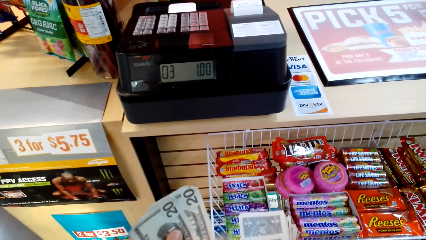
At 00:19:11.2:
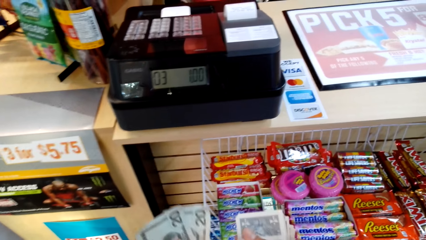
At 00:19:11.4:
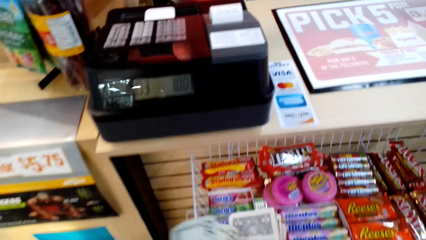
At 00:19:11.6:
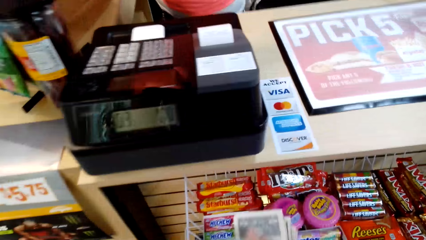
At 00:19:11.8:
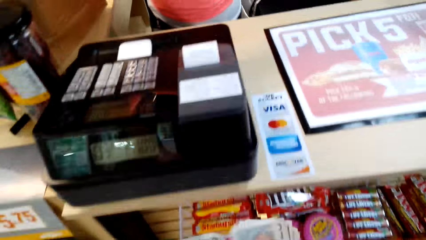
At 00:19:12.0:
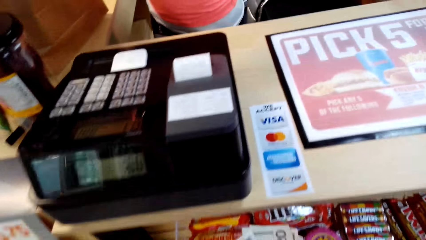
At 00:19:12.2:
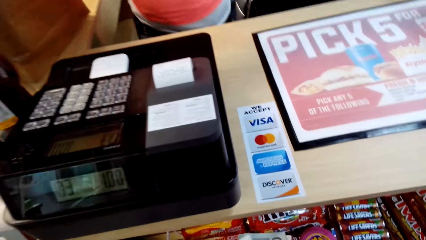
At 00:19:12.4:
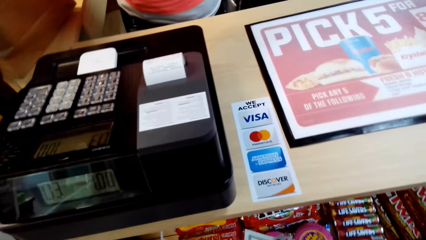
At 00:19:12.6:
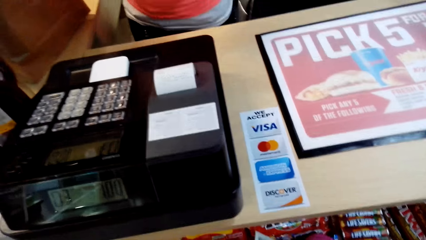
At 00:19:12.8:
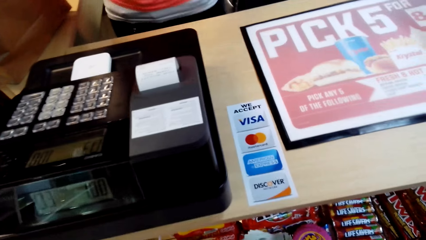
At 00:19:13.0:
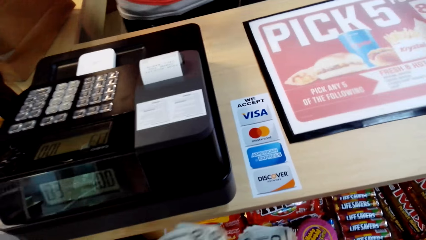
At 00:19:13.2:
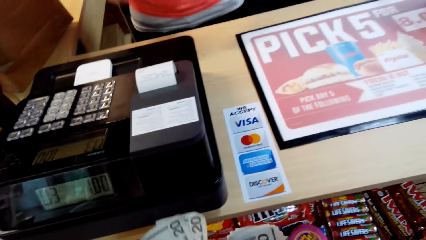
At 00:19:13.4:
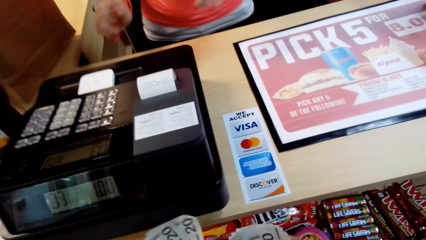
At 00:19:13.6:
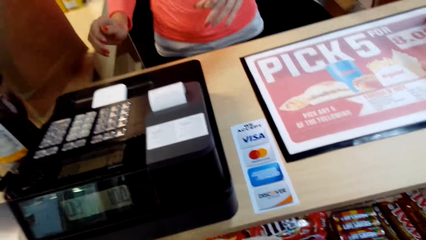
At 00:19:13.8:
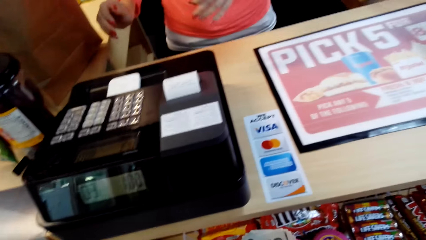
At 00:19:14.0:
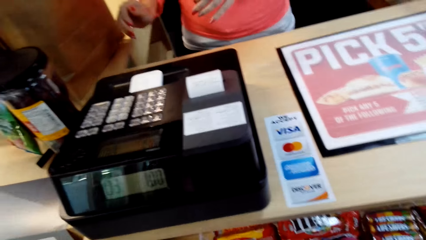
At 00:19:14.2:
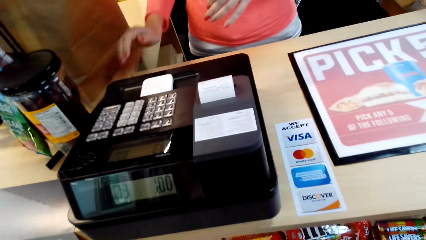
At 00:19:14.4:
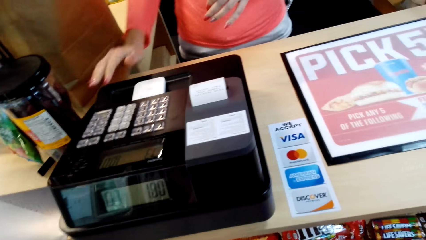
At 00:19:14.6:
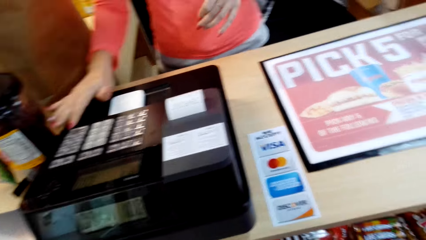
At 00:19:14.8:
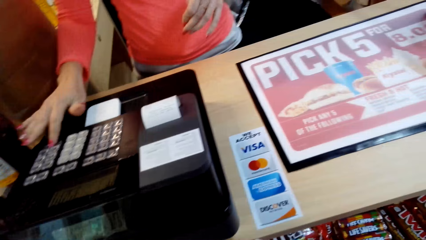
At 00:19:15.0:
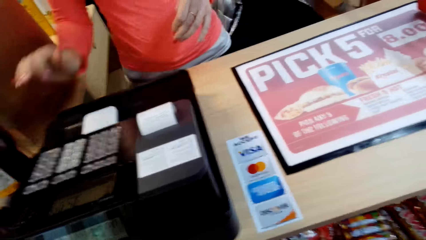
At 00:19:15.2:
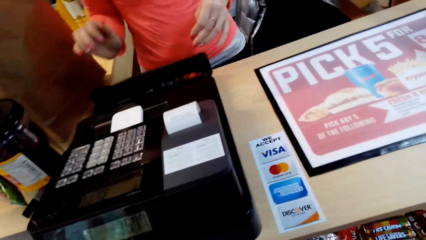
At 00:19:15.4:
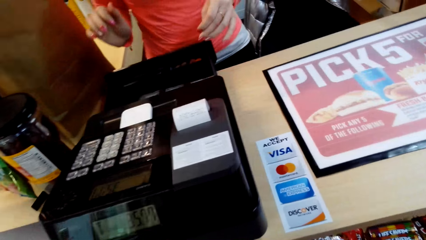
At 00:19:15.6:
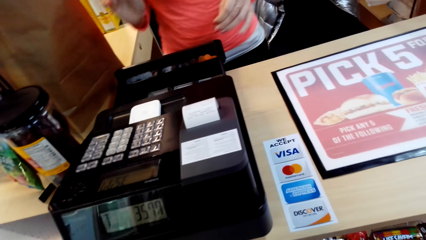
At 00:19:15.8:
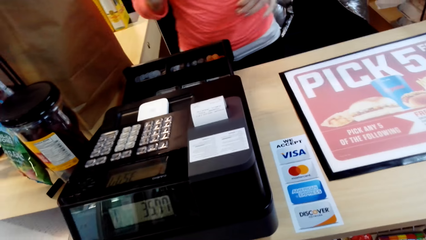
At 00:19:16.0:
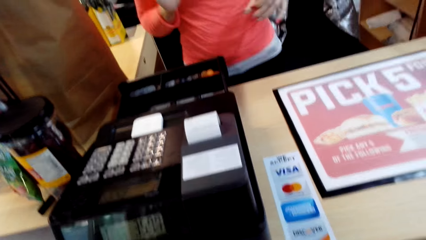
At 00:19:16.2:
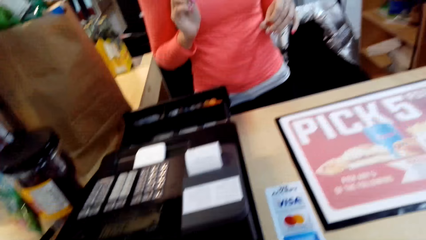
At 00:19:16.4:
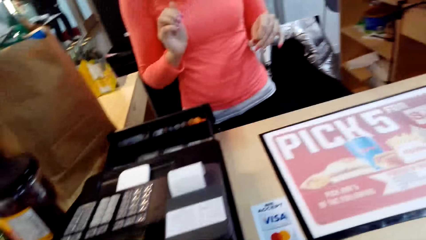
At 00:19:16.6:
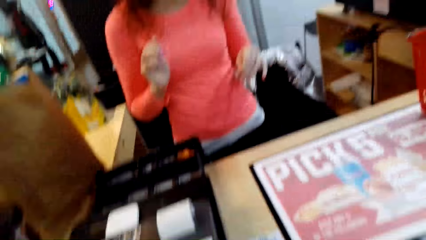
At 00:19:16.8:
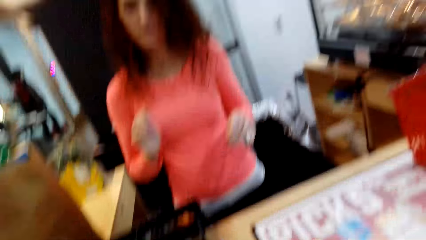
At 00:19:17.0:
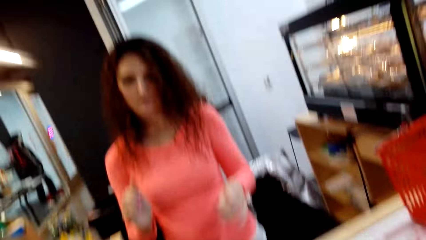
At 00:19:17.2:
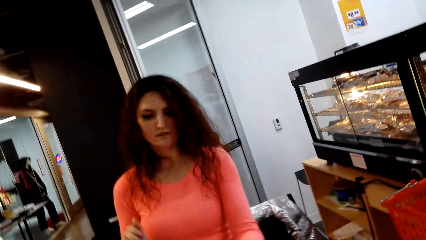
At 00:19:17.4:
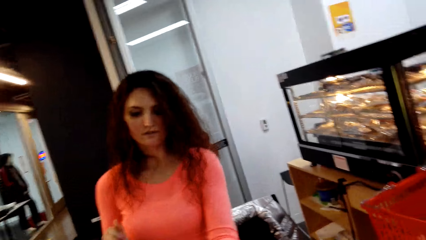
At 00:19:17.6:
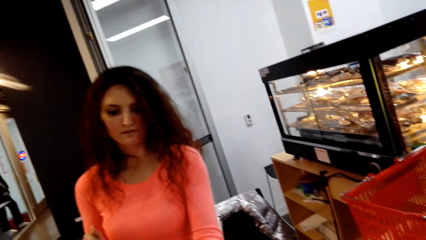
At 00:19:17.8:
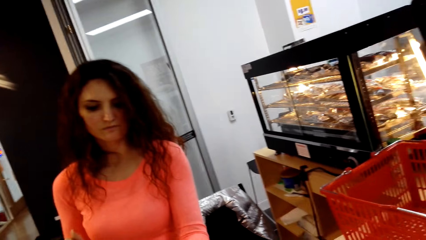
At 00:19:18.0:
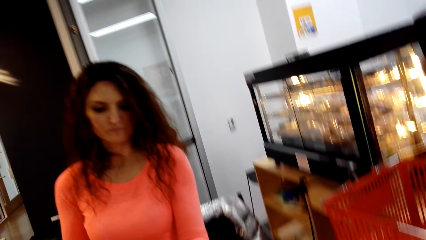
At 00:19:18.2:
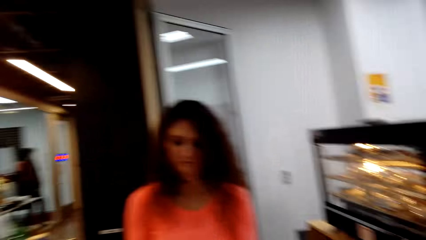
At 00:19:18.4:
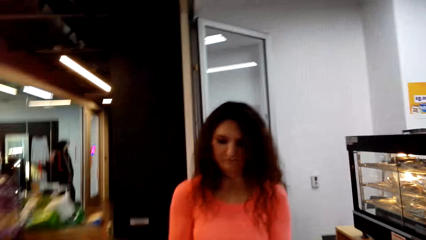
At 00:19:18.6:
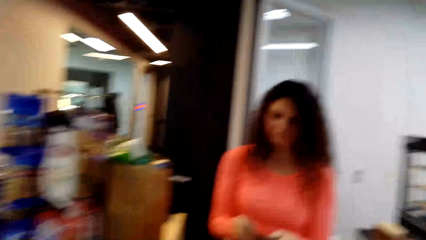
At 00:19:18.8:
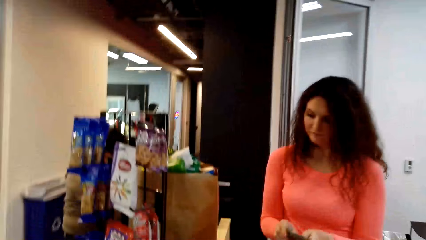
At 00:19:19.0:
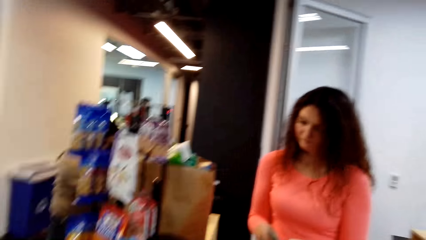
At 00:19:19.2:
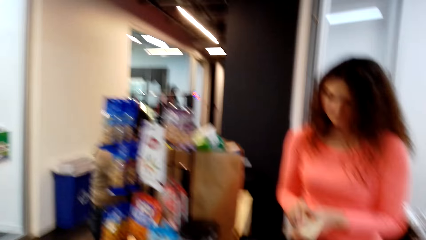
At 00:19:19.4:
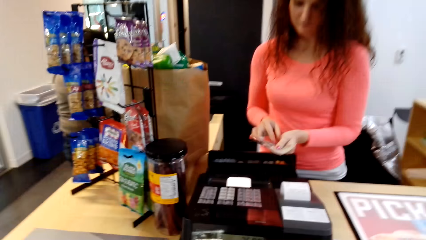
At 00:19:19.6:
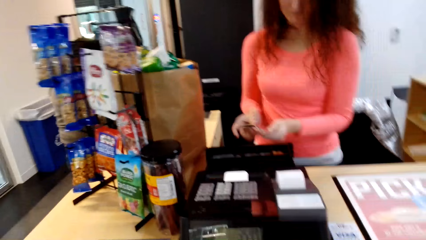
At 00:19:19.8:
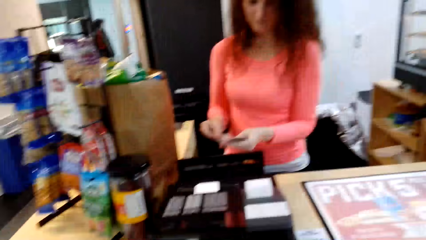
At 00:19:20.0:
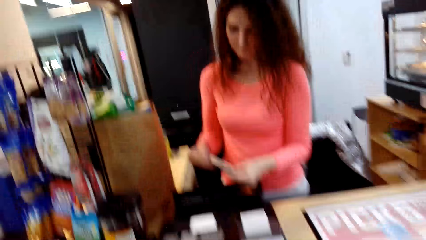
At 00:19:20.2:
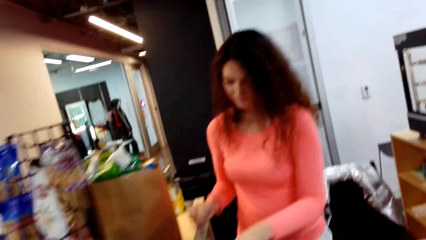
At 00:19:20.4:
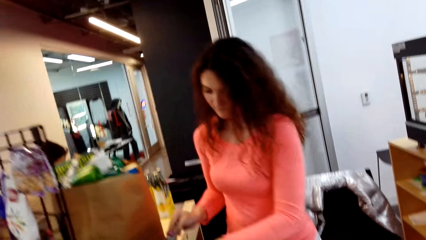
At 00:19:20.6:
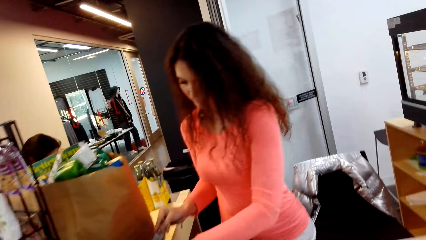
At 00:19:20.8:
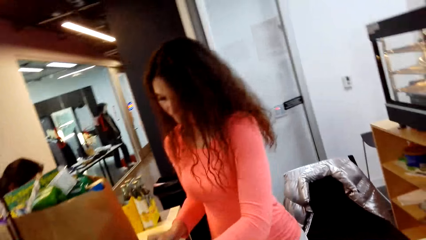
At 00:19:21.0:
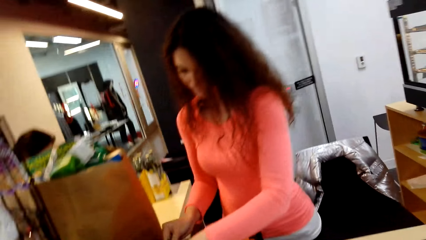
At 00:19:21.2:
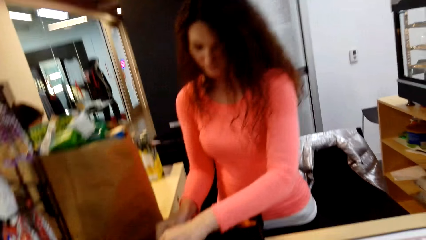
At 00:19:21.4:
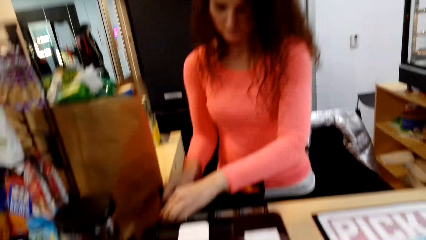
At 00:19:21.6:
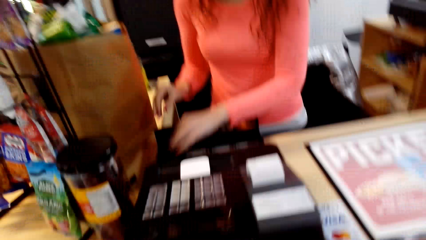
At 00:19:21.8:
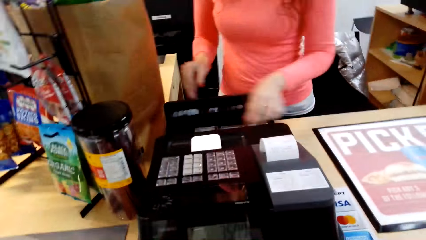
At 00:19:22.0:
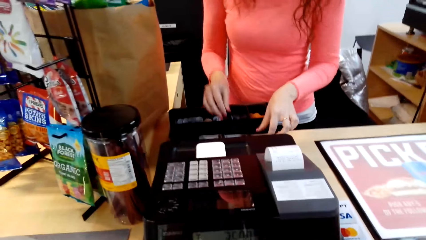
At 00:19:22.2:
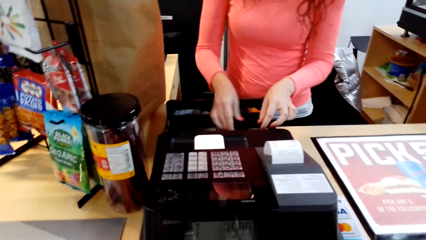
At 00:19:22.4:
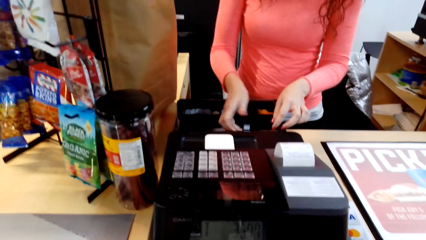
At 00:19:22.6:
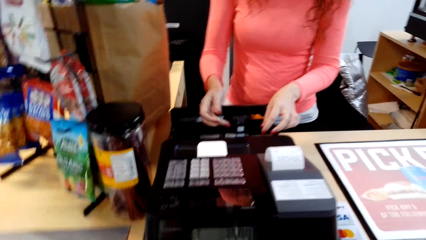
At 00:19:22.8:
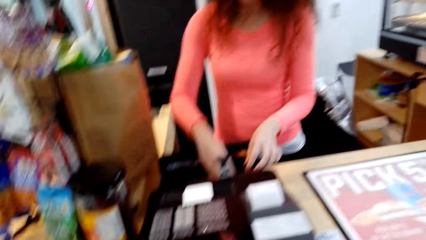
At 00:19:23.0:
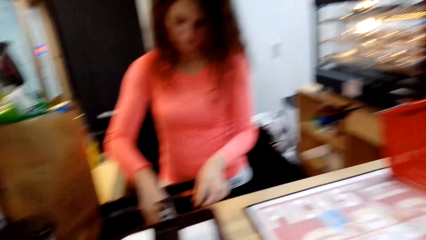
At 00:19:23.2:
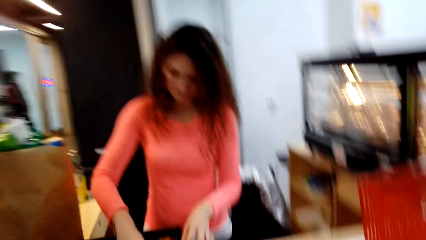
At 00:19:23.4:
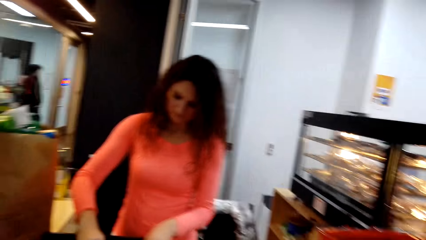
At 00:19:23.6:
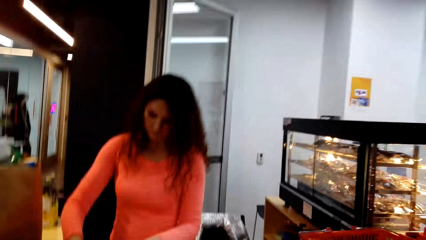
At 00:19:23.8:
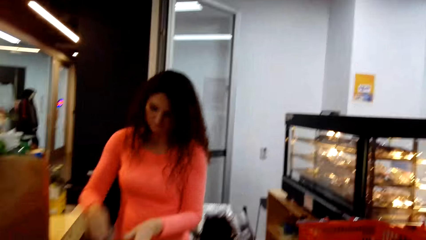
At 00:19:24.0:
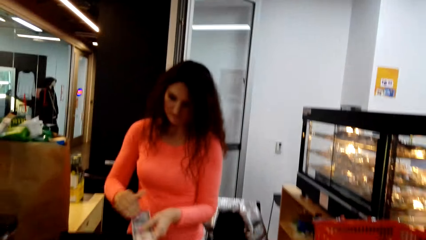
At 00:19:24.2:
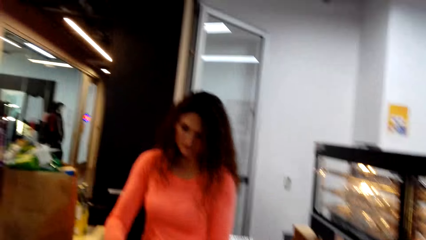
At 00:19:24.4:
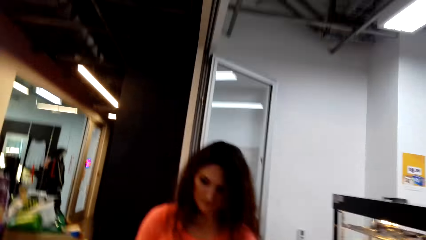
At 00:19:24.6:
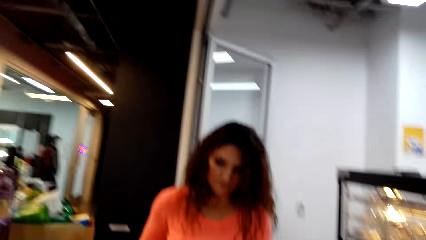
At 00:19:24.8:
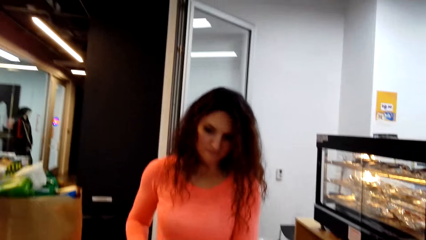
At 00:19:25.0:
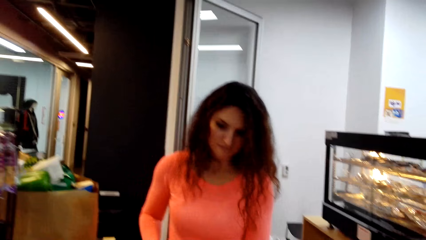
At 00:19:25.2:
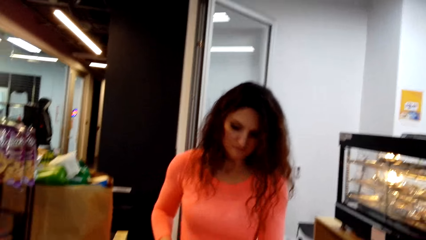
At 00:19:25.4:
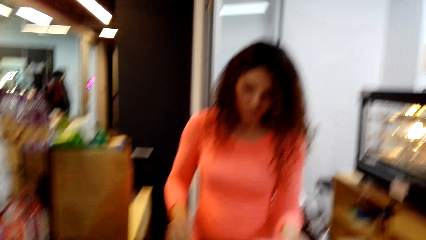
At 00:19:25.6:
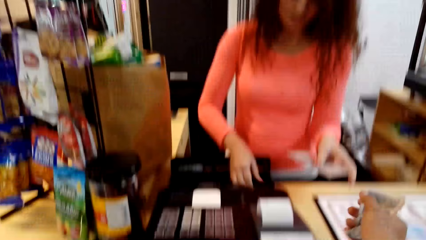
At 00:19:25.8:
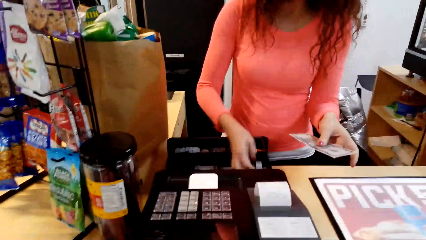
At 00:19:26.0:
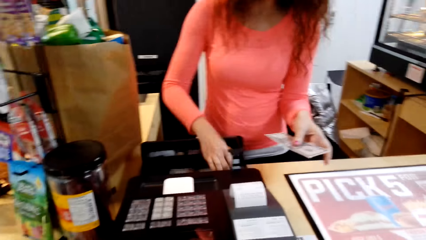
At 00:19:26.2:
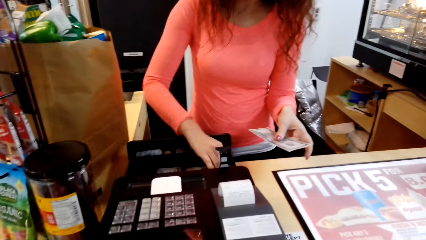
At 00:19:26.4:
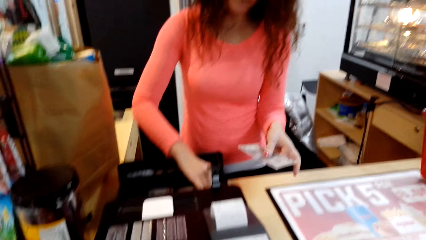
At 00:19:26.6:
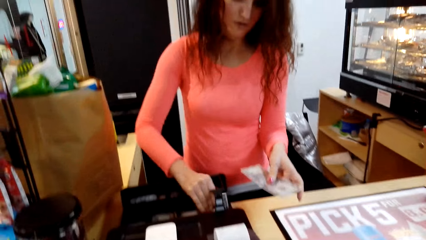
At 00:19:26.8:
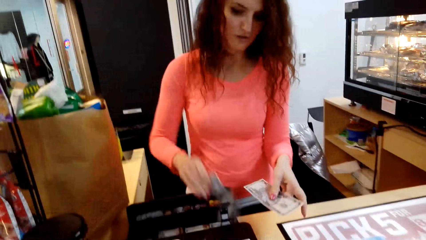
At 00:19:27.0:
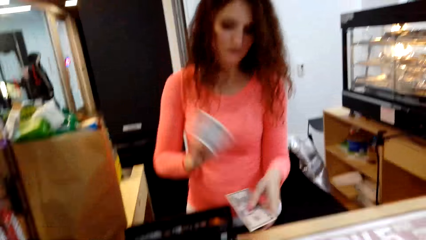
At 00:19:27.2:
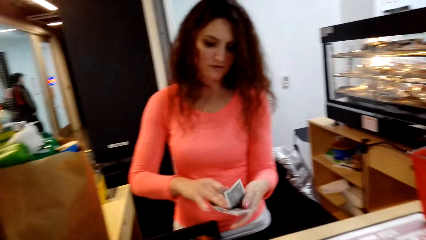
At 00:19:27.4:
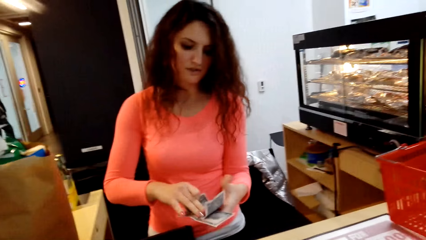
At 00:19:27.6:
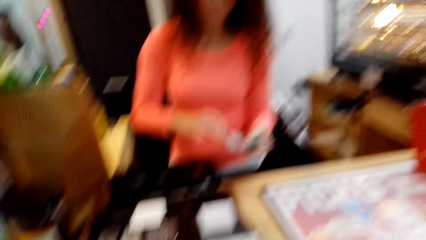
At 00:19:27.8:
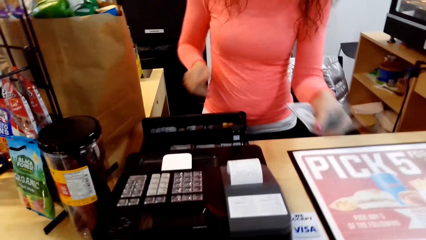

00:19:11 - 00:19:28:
The camera wearer converses with the woman. The woman taps the machine. The camera wearer looks at the machine. They look at the woman. They give the woman money. The woman counts money. The camera wearer looks at the woman. The woman puts money in the drawer, puts hands in the drawer and takes money from the drawer. The camera wearer looks at the woman.
